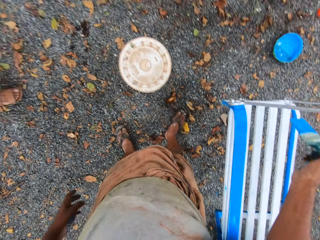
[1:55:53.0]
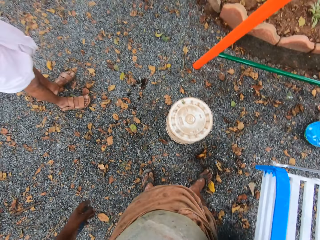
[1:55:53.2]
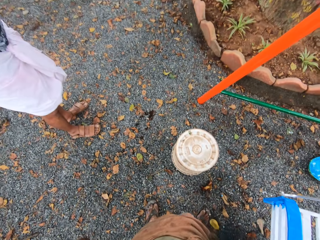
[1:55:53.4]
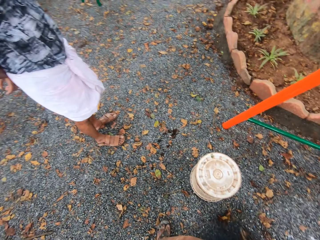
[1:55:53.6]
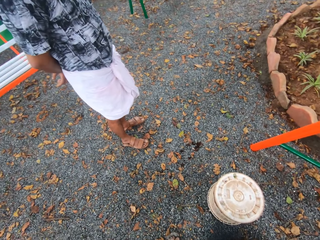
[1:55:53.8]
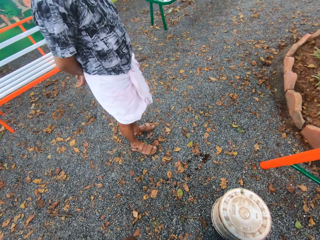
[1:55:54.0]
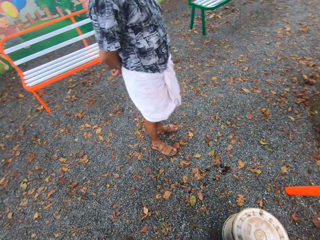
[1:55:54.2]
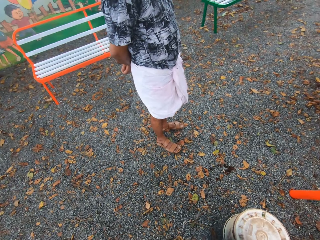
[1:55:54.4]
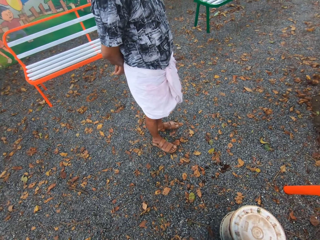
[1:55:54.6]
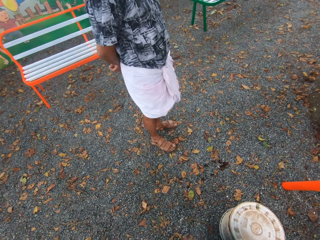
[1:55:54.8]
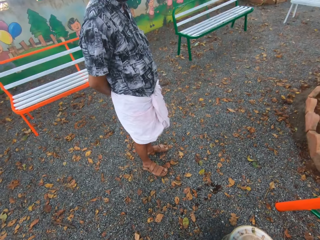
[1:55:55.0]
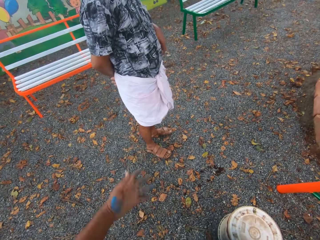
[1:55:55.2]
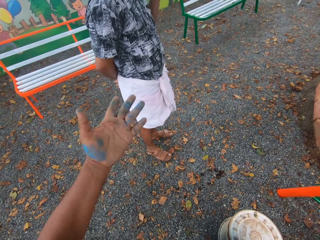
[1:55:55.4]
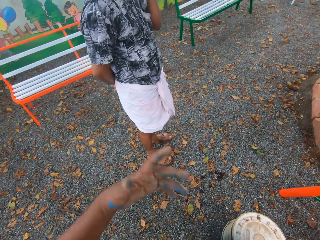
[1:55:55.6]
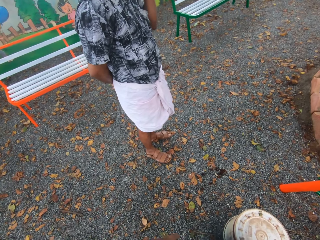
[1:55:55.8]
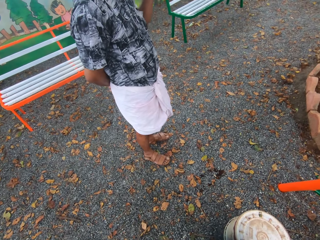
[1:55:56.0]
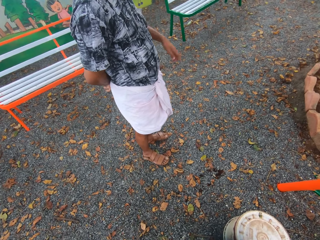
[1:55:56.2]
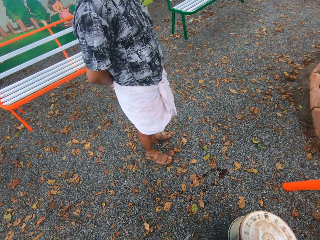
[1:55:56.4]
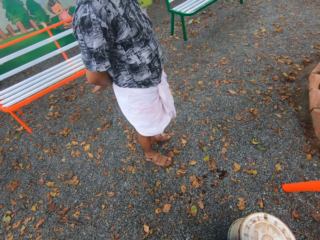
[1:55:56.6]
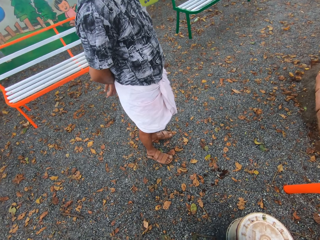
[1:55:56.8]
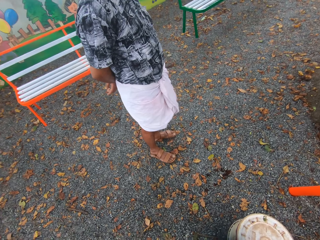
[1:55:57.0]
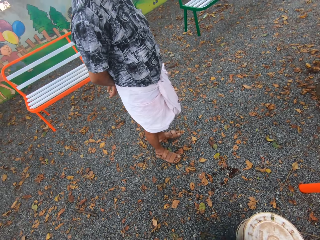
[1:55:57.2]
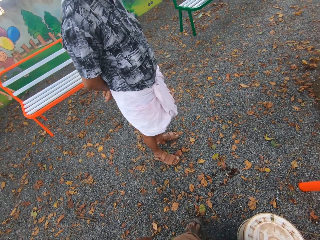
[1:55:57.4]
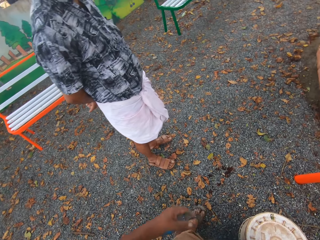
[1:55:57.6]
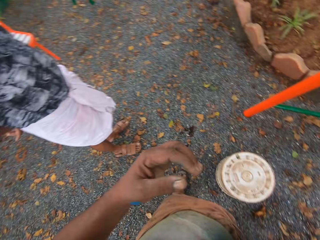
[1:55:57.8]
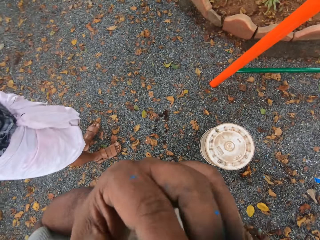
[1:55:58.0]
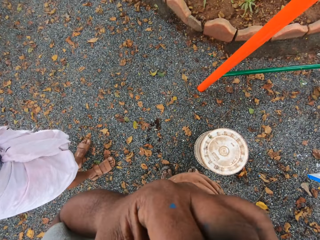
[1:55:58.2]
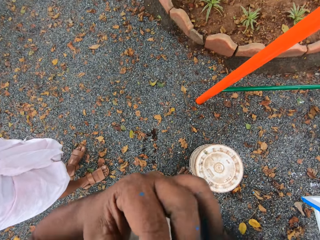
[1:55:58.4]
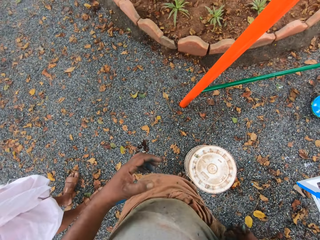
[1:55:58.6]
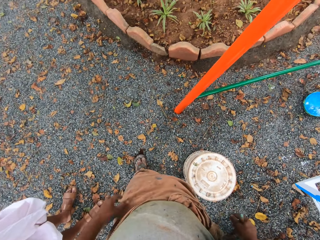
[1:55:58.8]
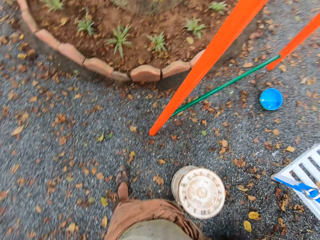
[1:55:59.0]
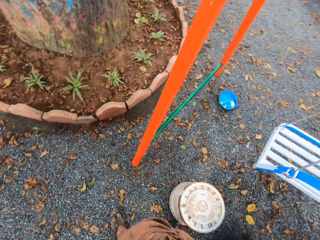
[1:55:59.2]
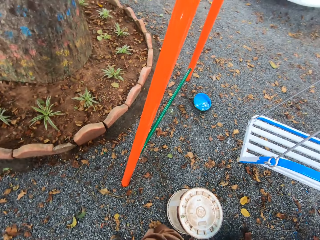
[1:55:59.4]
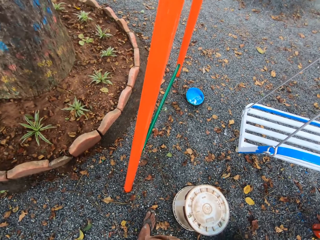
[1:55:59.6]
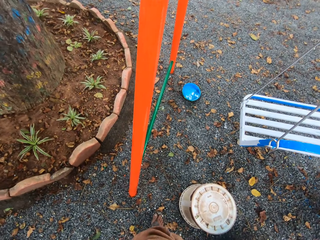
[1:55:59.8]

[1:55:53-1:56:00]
The camera wearer discusses with a man.

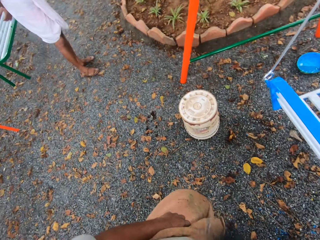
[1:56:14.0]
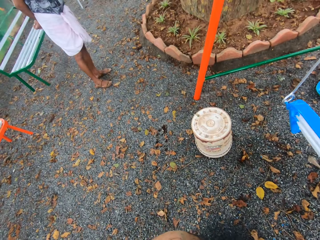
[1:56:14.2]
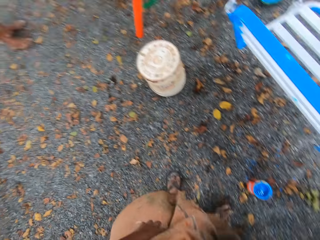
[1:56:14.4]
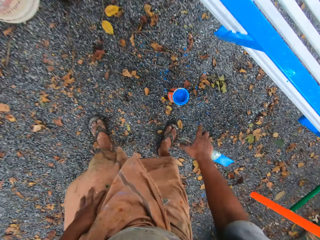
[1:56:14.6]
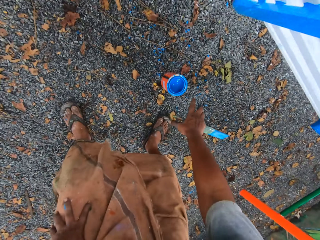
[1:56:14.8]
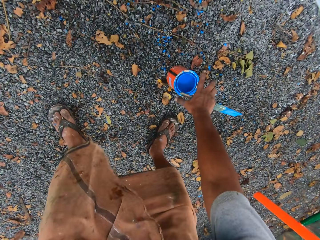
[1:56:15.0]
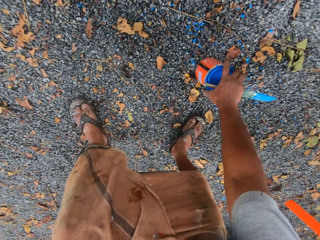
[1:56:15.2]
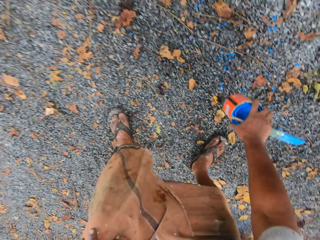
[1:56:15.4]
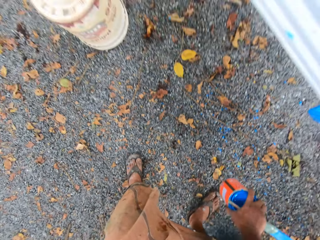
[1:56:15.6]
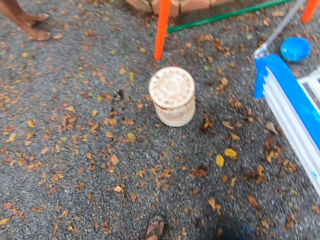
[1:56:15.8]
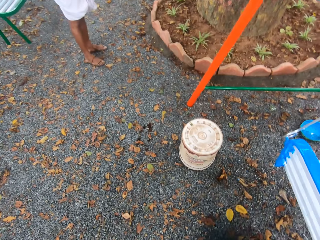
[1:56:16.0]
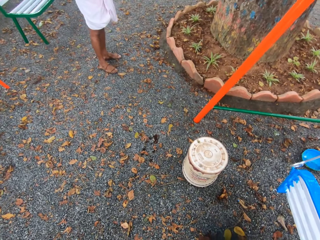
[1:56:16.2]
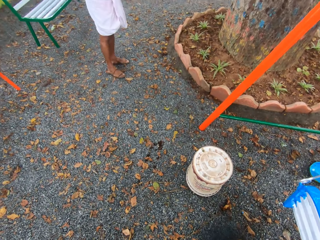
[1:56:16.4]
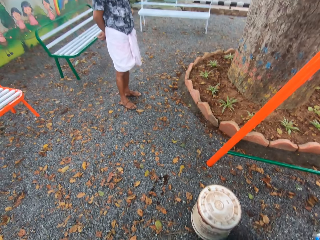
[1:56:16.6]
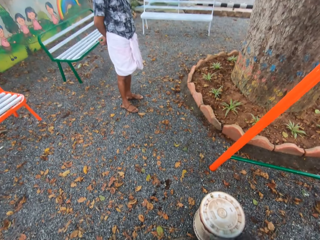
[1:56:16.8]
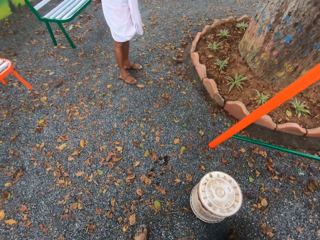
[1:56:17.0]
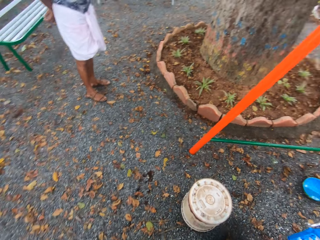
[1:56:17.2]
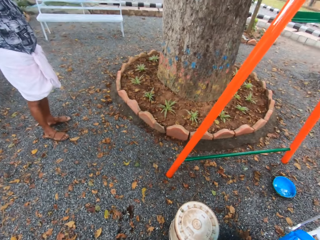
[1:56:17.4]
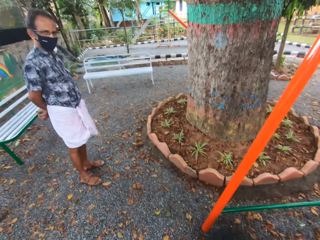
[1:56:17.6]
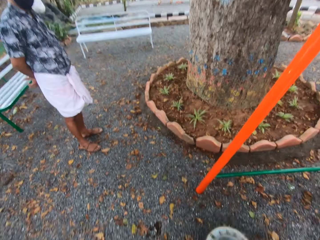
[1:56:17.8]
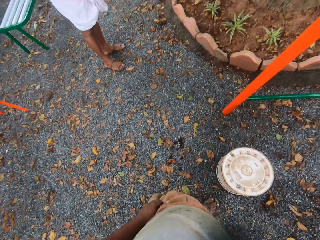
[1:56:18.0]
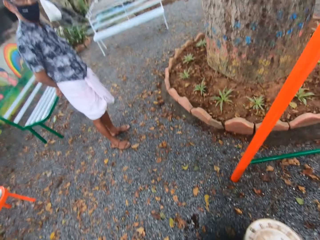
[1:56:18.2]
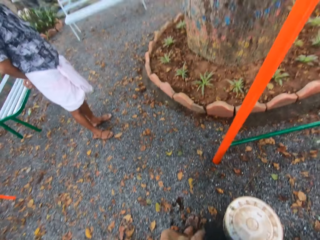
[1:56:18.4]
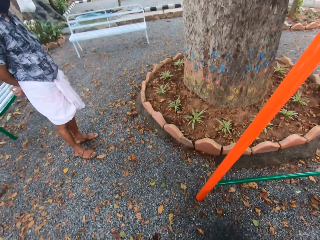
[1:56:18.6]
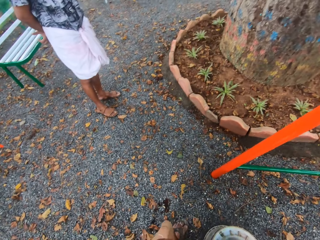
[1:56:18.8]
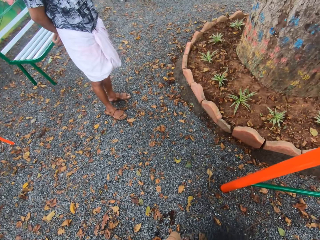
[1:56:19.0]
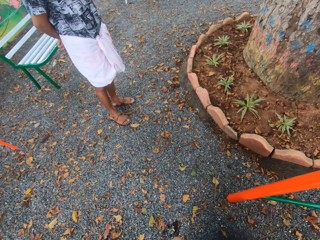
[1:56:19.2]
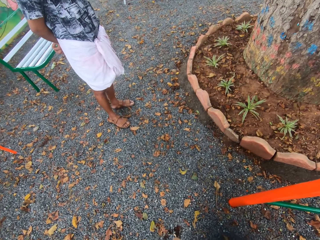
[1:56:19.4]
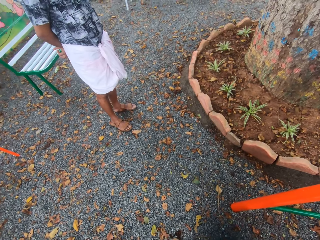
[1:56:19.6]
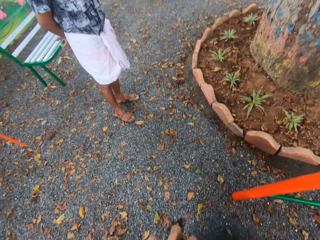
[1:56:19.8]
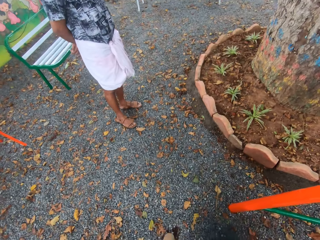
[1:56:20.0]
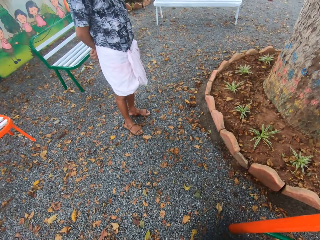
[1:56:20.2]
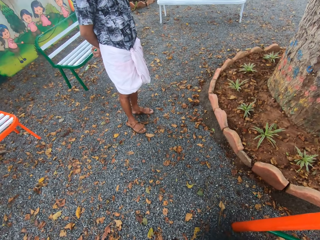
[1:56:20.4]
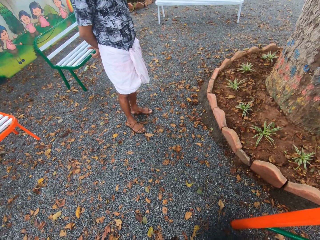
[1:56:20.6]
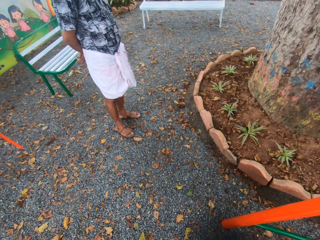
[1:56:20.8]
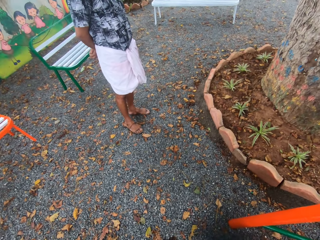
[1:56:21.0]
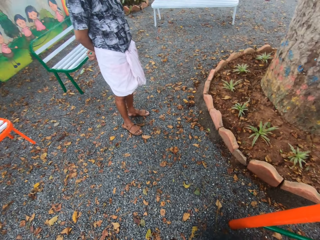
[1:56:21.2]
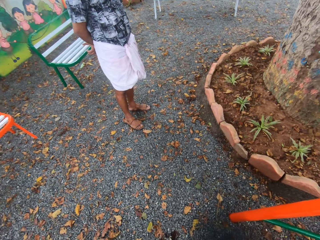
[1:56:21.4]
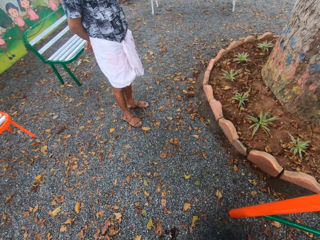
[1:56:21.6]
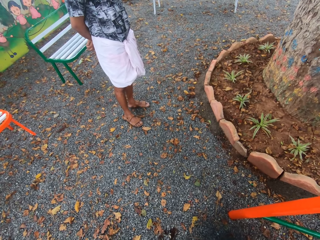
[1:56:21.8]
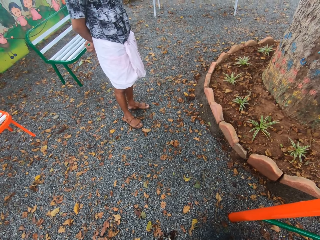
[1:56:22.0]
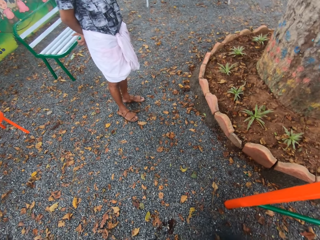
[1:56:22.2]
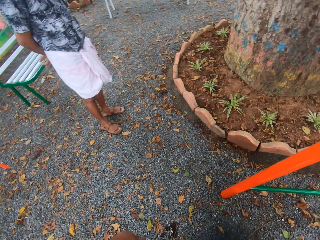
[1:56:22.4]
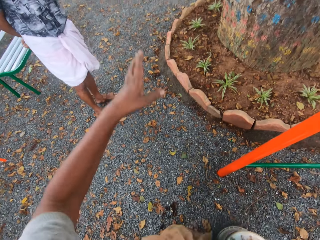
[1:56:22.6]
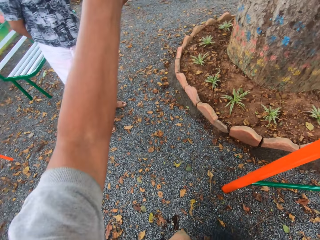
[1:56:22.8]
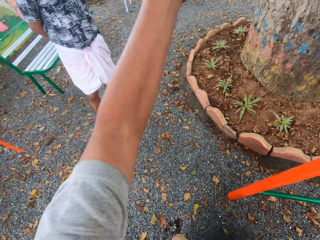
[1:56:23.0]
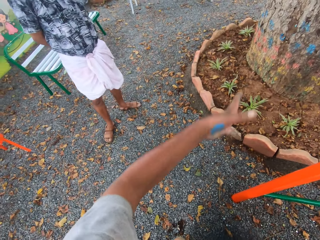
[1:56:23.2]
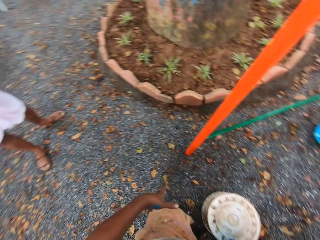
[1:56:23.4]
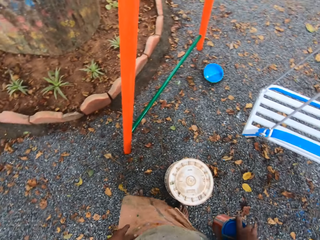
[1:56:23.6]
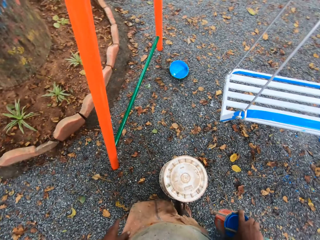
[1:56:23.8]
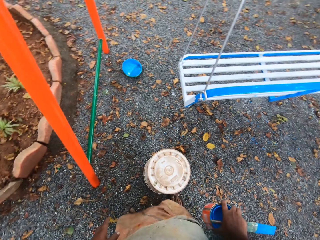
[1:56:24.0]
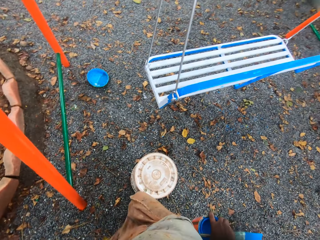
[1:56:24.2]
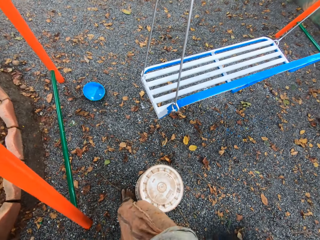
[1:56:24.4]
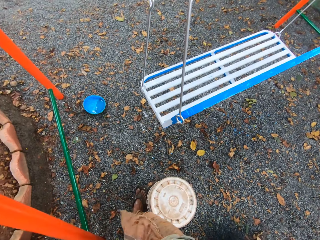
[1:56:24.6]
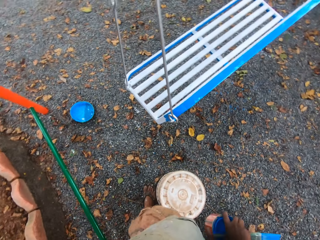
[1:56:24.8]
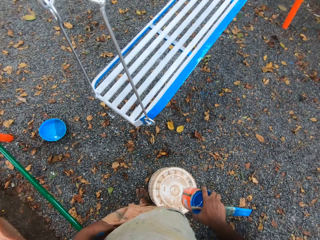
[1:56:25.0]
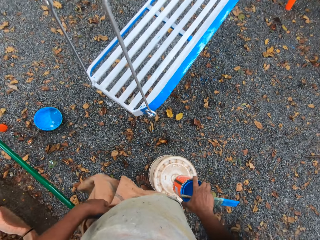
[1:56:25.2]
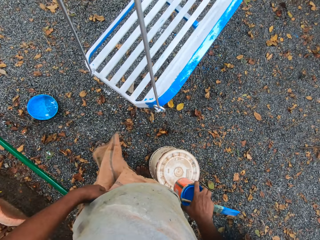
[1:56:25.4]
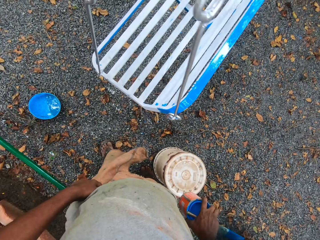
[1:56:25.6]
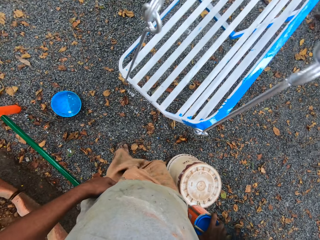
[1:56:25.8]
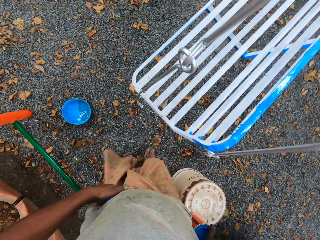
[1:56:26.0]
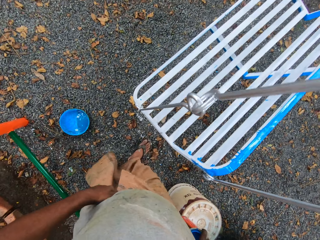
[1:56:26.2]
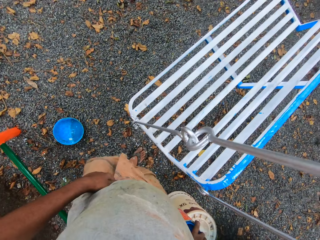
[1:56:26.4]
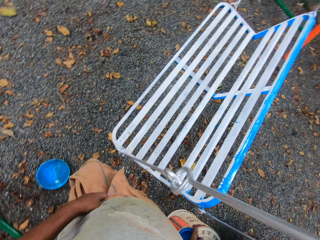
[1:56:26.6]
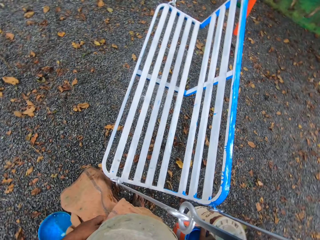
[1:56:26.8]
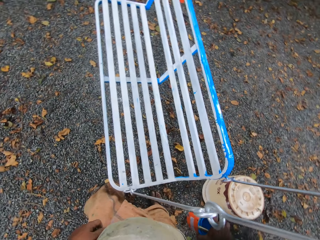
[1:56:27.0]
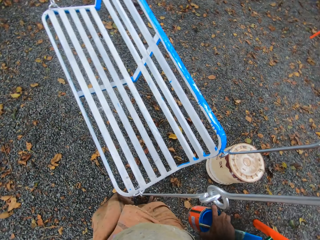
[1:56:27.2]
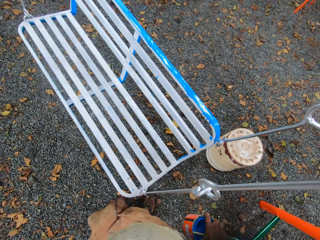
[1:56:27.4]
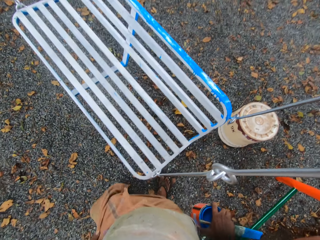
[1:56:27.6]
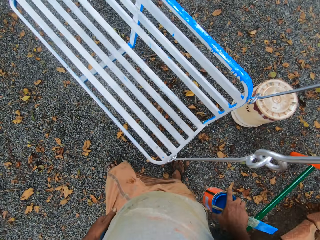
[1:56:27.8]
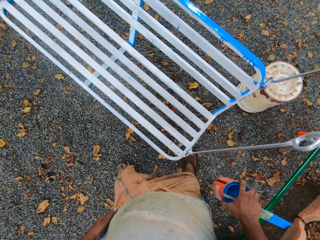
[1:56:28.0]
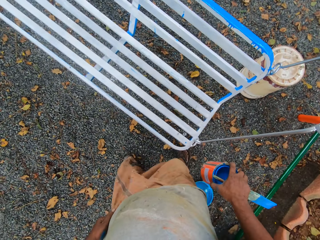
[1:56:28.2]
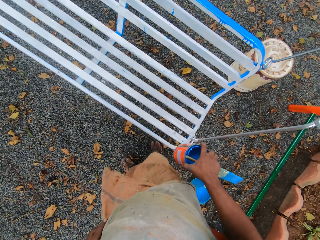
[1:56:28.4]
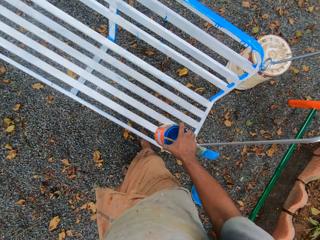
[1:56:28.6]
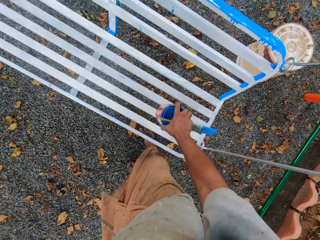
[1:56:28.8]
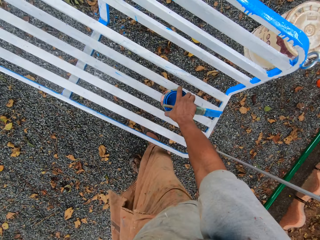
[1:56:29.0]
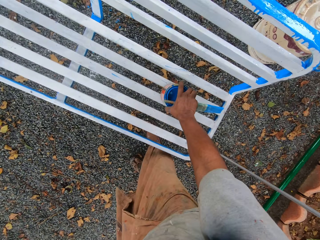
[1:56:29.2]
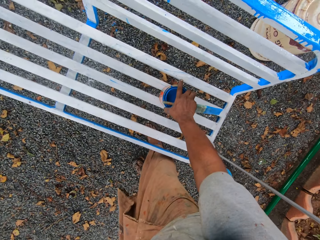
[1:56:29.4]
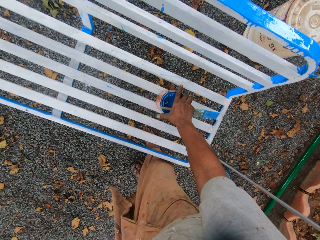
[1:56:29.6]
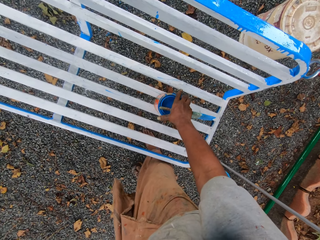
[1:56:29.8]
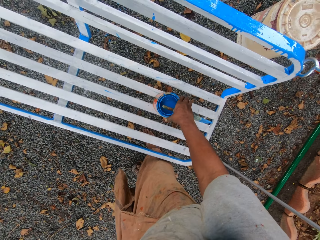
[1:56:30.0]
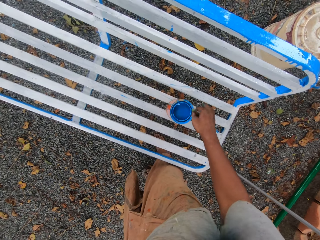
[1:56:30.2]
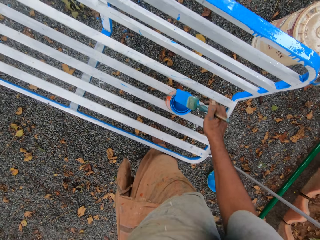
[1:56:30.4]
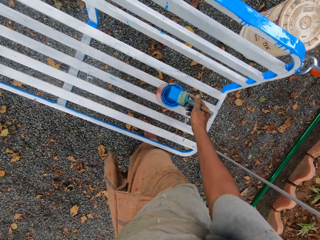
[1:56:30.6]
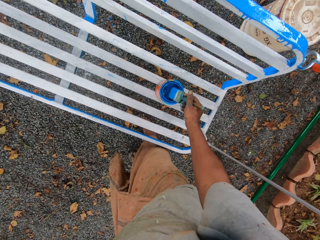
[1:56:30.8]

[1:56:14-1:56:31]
The camera wearer carries the paint tin from the ground with his right hand. He discusses with a man. He moves to the front of the metal chair. He drops the paint tin on the chair.
